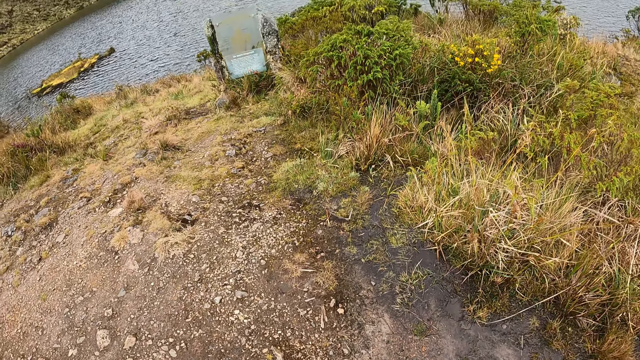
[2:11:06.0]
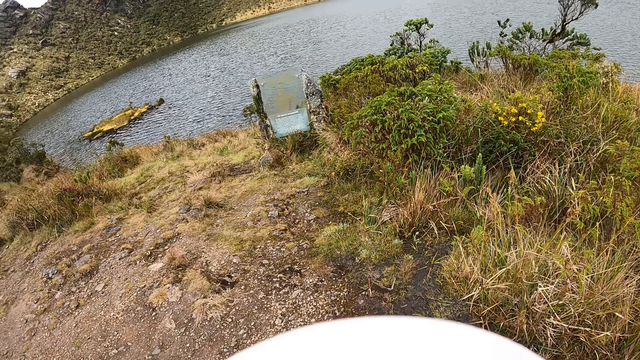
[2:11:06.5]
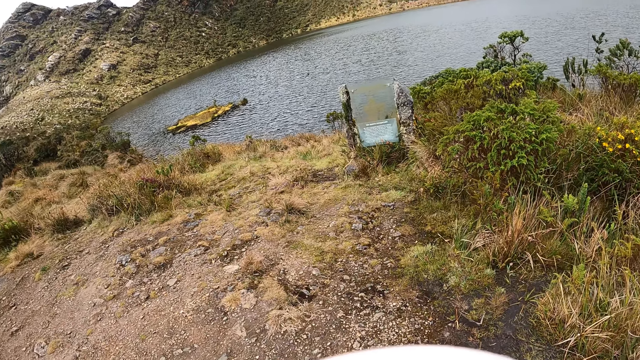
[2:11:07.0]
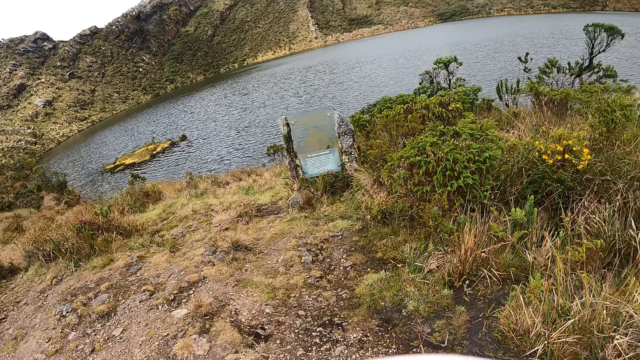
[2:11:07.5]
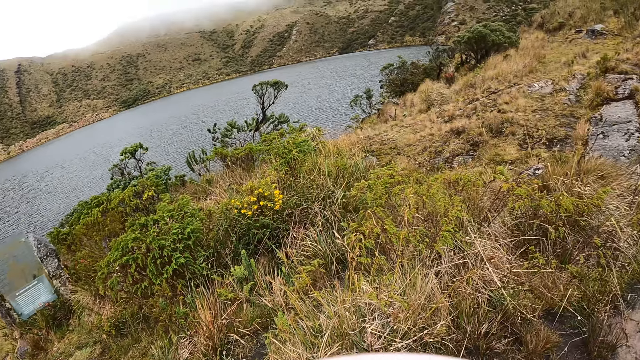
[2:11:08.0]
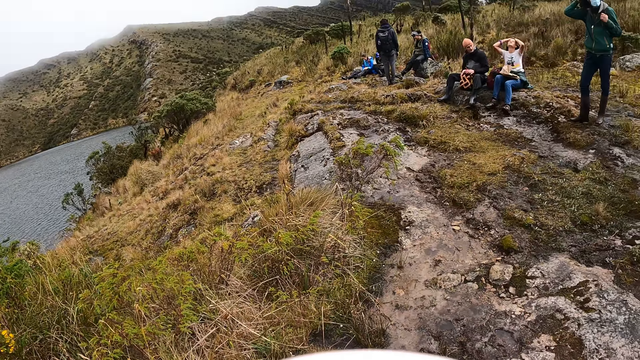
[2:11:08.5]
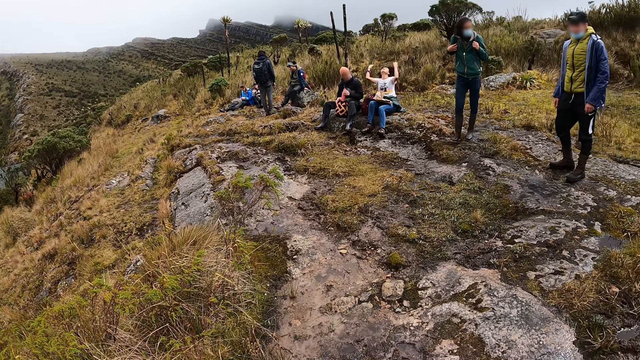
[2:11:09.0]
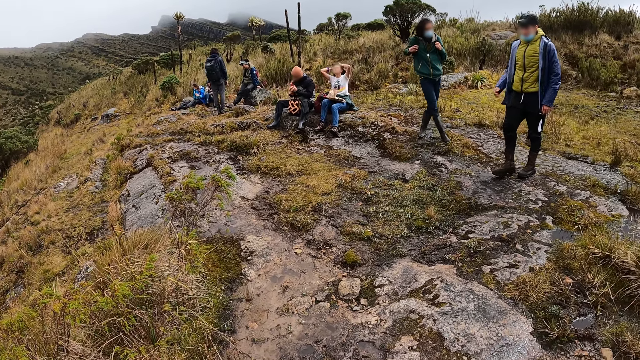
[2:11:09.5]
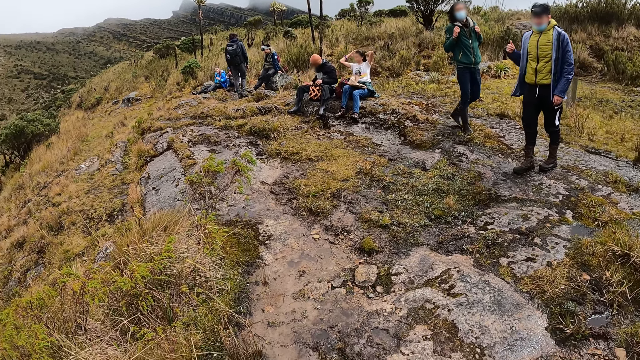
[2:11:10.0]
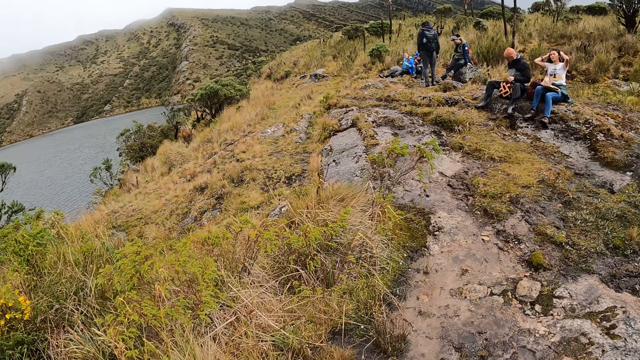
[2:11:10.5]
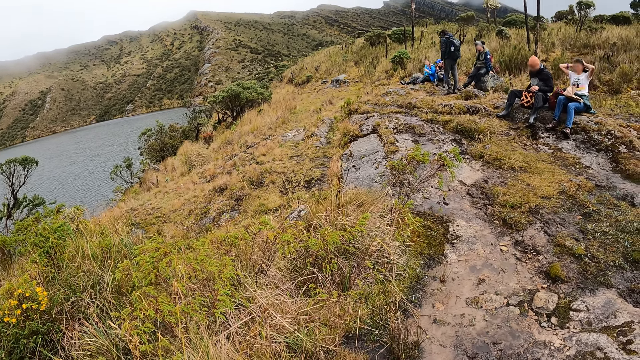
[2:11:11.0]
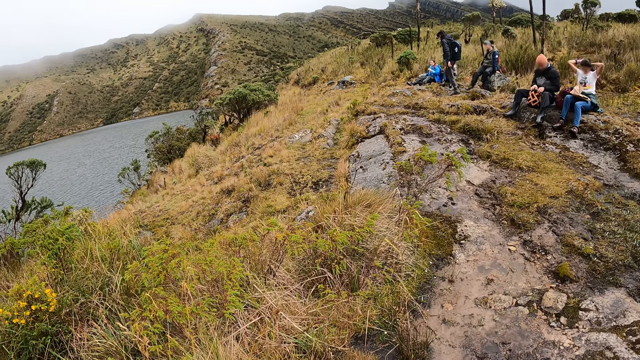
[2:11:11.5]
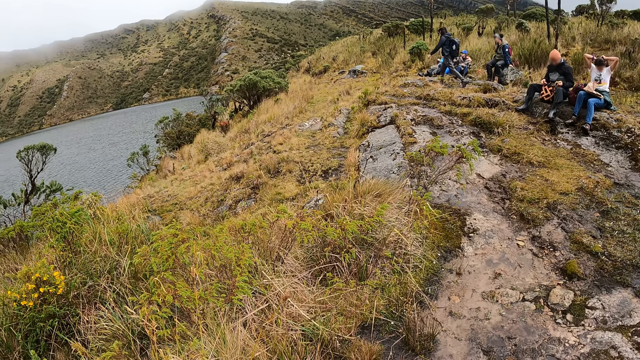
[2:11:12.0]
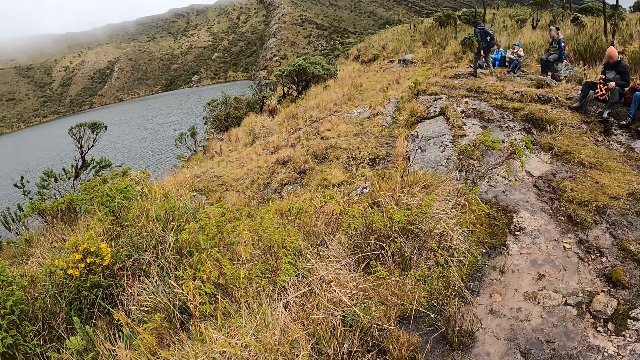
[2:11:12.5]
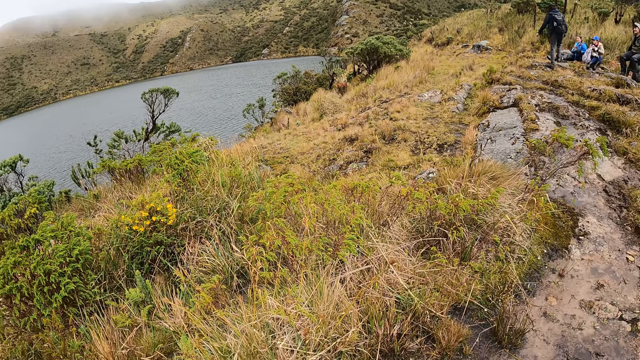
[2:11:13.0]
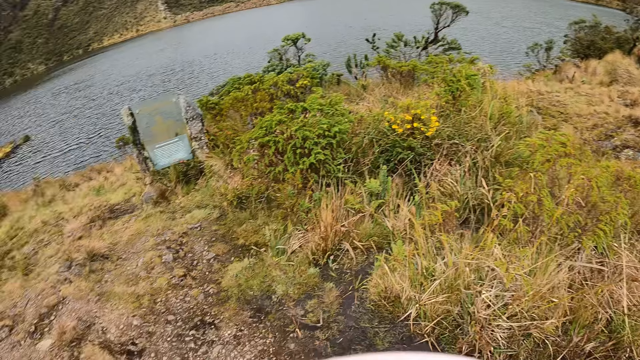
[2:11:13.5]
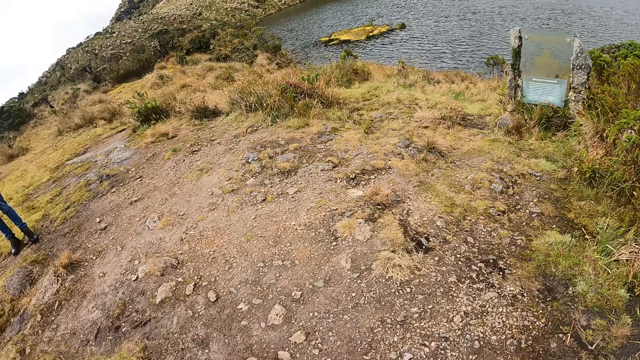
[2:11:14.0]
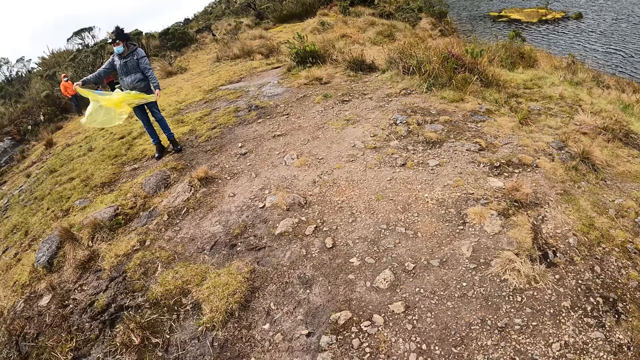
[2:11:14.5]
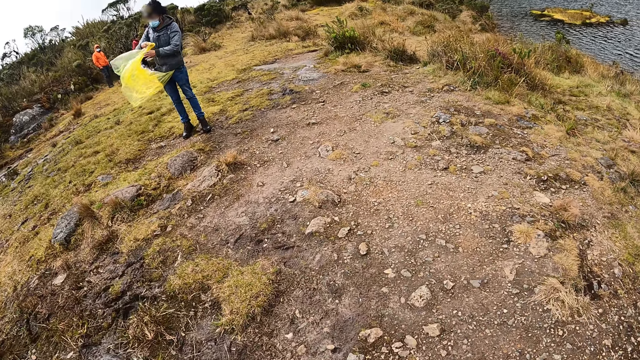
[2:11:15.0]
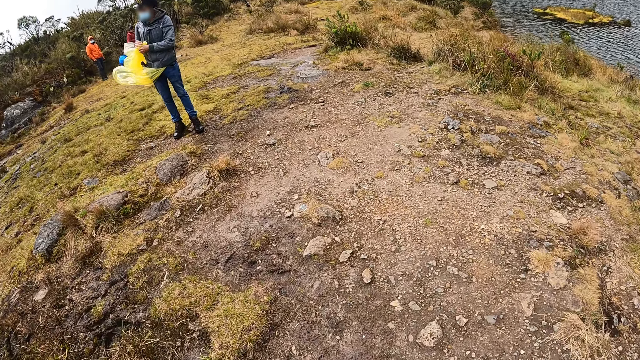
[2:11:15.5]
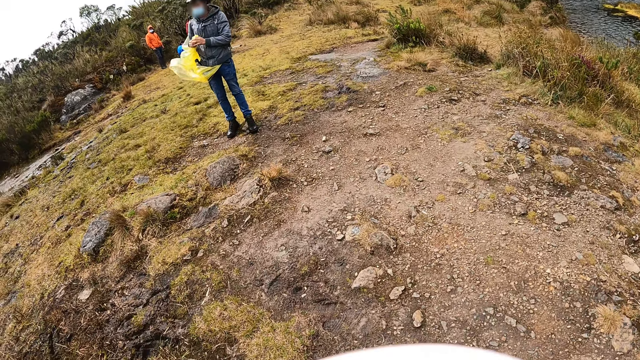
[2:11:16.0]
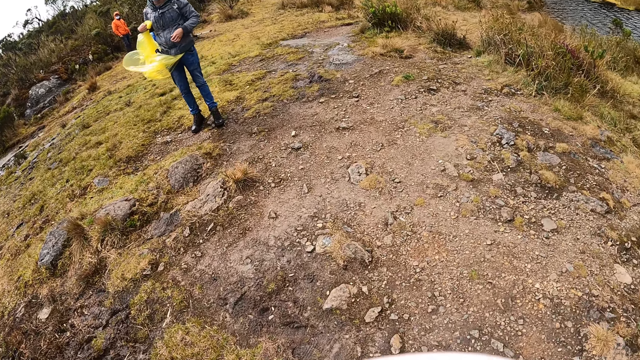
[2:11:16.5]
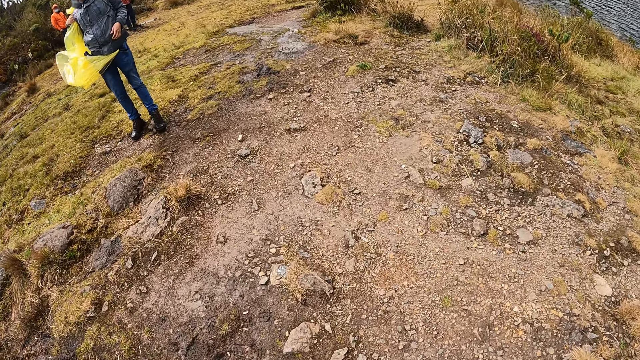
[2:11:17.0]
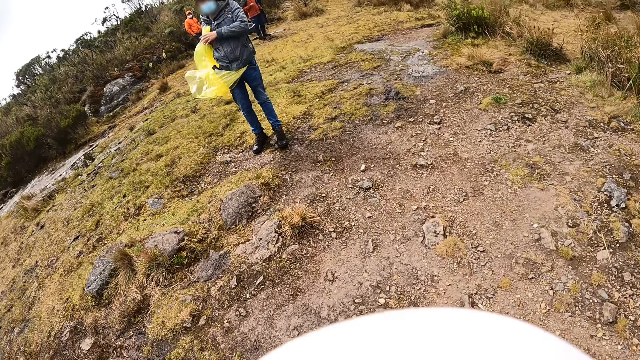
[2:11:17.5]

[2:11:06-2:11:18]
The camera wearer looks around the scenery. A woman arranges her hair with both hands. A man interacts with another man. Another man holds a bottle of water in his right hand. The second man walks towards two other men and another woman. Another woman arranges a nylon with both hands.

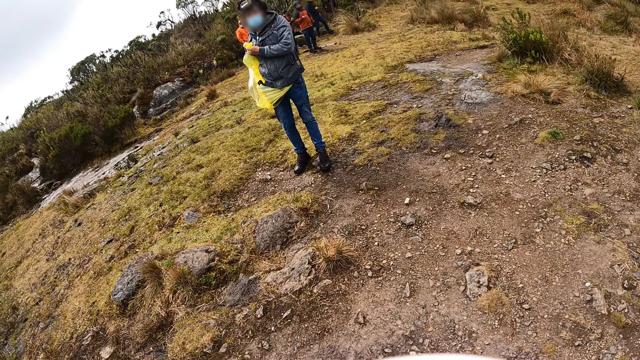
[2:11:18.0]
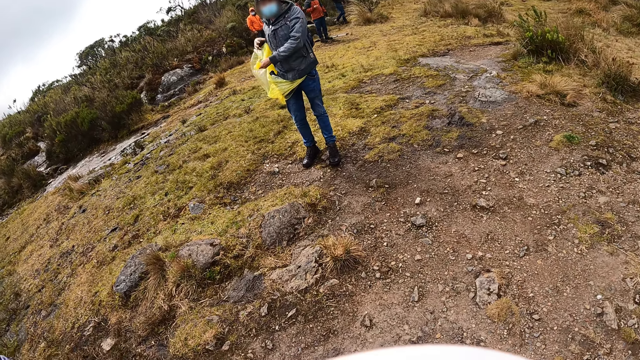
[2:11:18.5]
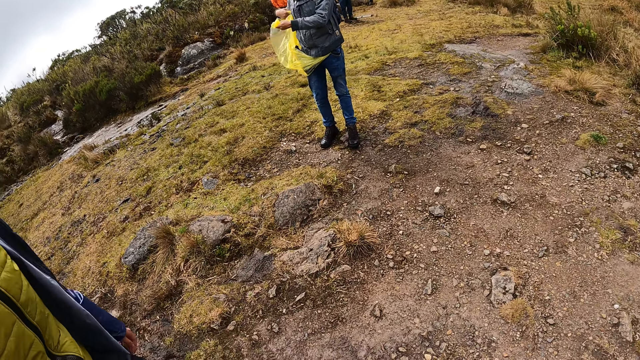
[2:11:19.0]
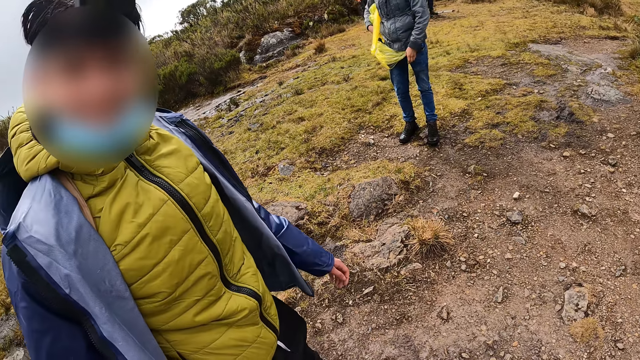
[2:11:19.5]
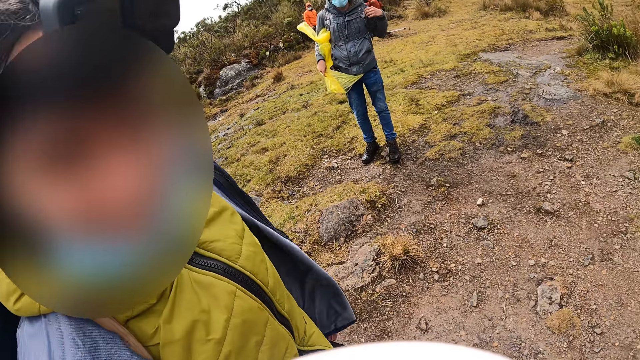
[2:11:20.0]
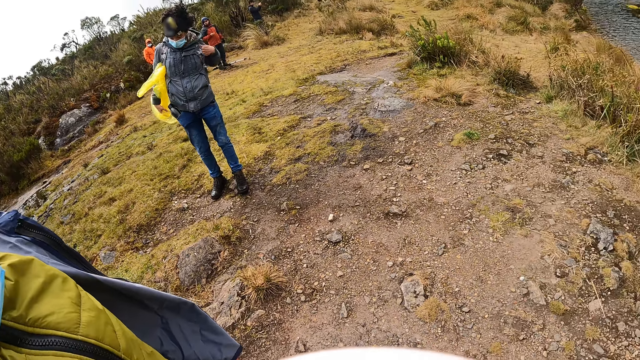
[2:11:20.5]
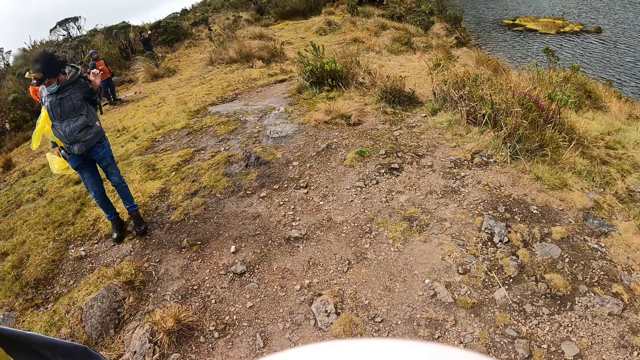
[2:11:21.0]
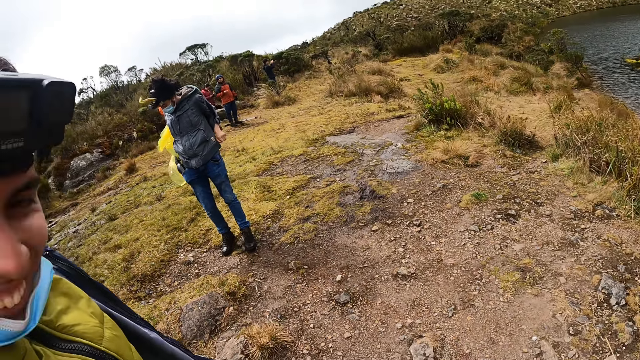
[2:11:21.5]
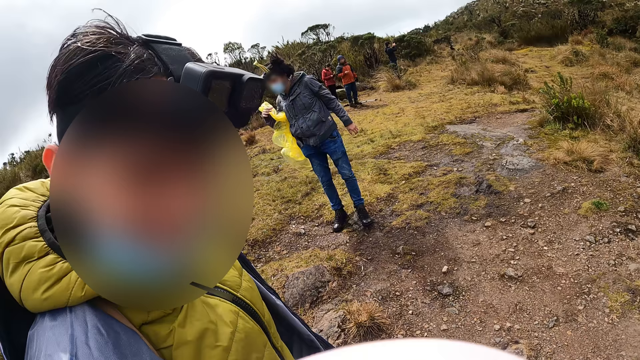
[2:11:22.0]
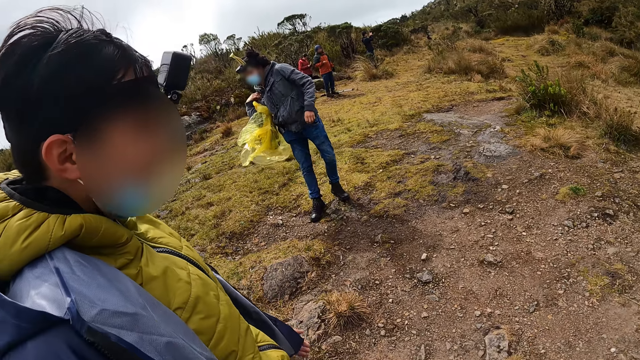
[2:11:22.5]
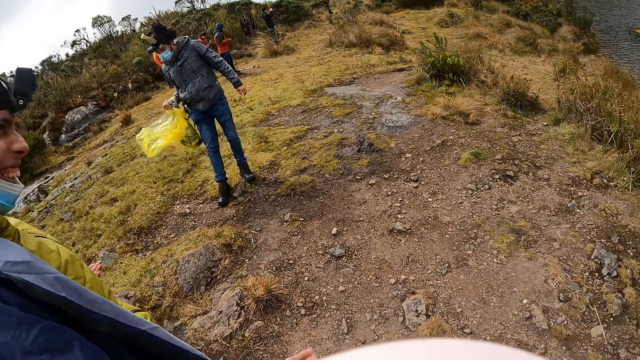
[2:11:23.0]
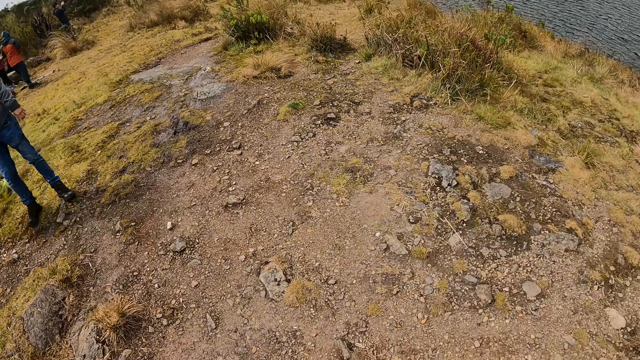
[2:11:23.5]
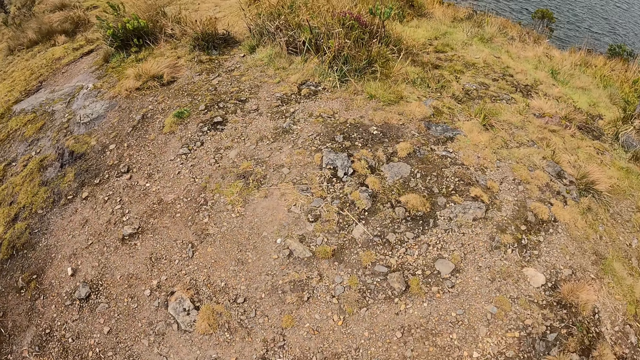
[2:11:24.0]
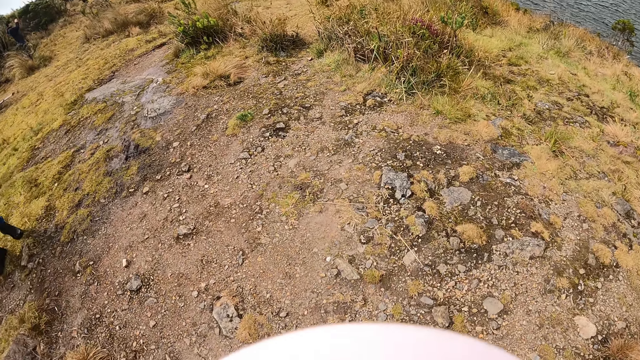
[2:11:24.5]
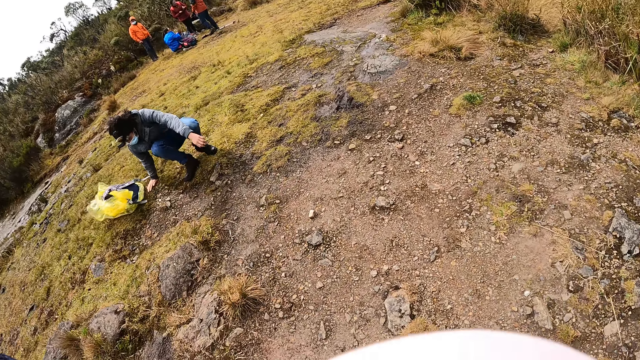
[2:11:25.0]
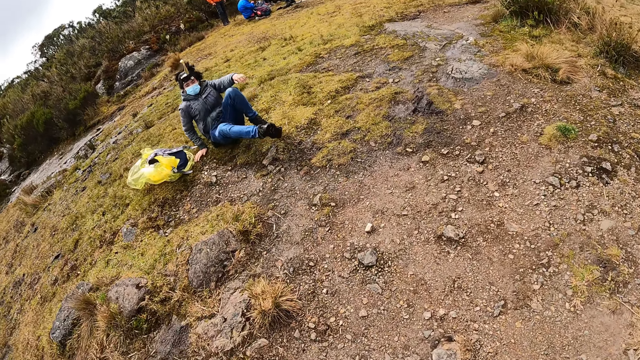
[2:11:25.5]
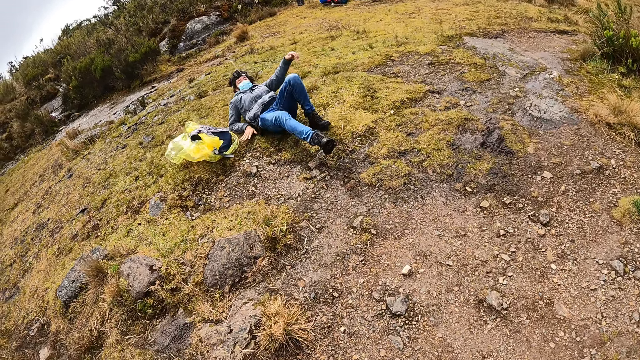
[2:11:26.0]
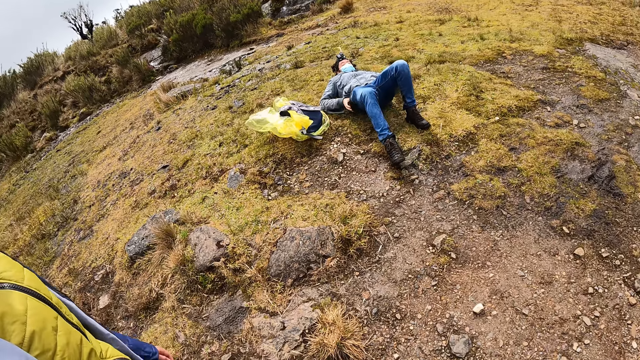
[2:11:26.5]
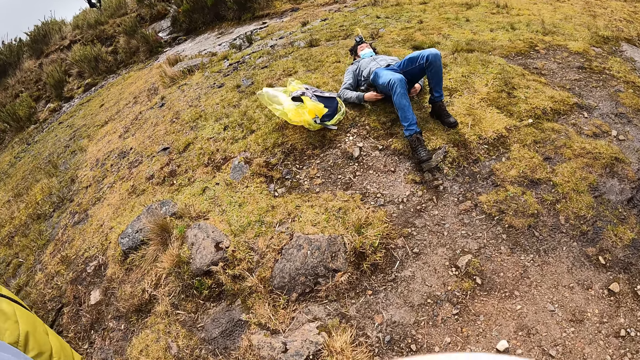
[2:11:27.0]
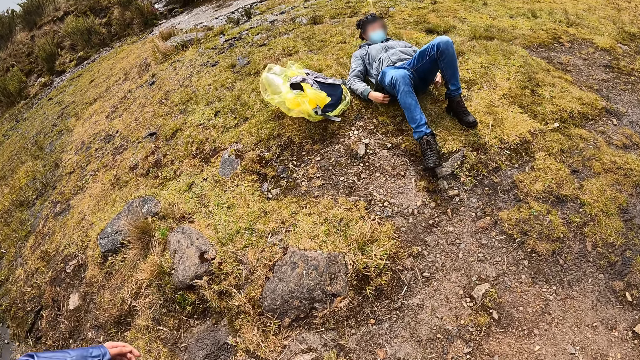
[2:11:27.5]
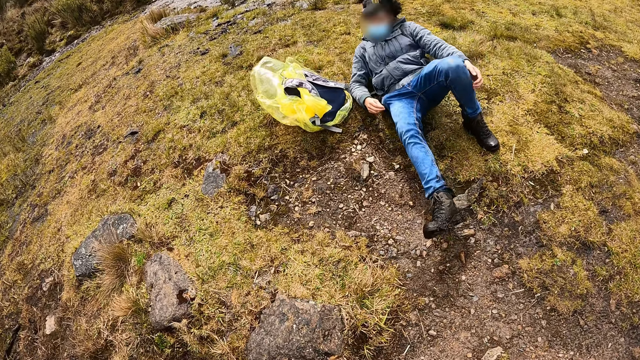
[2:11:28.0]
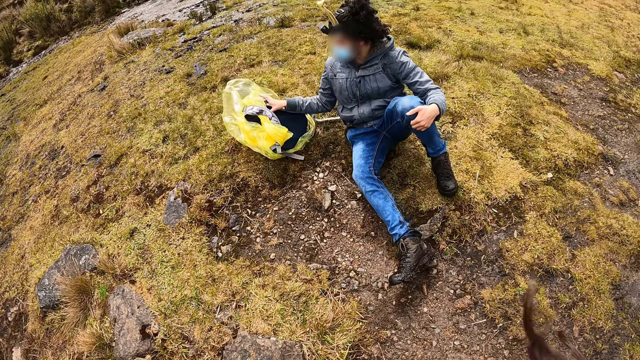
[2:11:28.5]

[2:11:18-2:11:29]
A man interacts with the camera wearer. Another man pulls out a bag from his back with his right hand. The group of people interacts on the other side of the field. The camera wearer looks at a person. The other man sits on the ground and lies on the ground.
